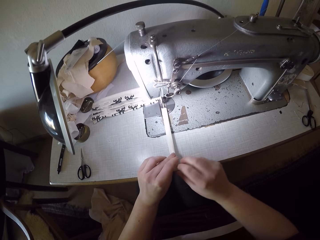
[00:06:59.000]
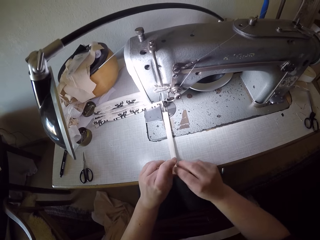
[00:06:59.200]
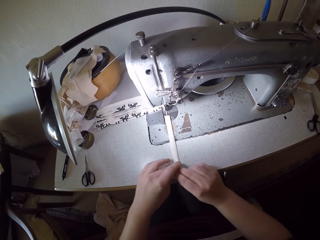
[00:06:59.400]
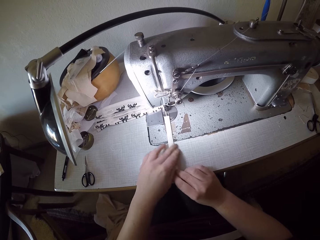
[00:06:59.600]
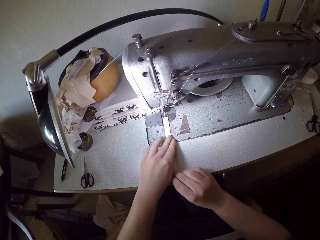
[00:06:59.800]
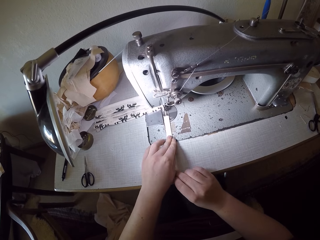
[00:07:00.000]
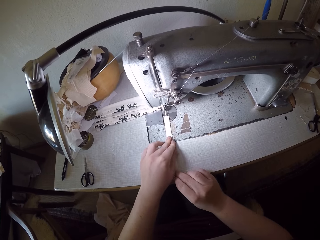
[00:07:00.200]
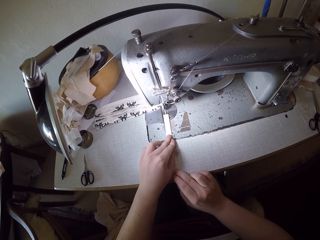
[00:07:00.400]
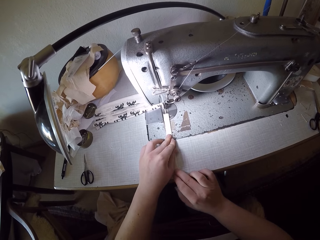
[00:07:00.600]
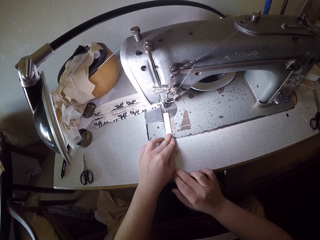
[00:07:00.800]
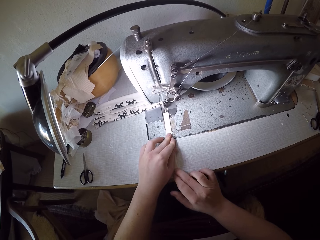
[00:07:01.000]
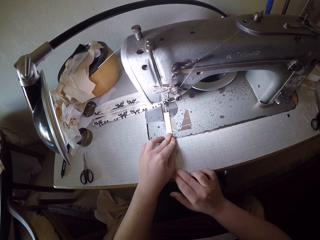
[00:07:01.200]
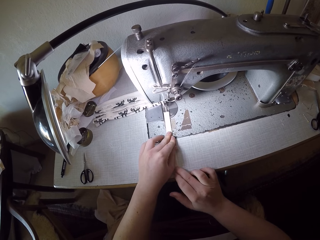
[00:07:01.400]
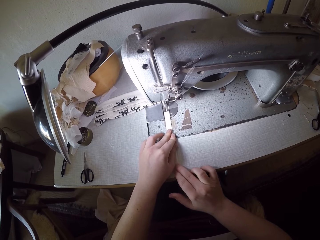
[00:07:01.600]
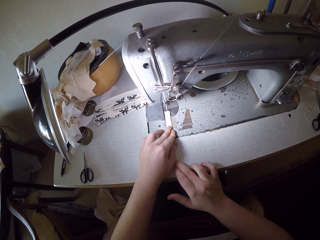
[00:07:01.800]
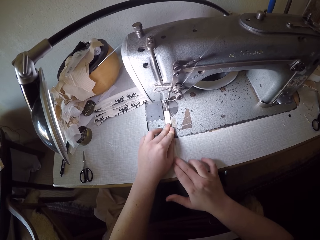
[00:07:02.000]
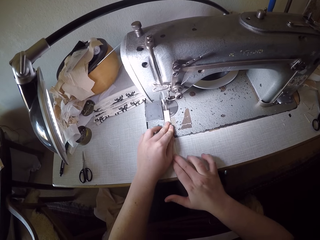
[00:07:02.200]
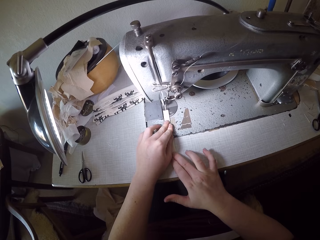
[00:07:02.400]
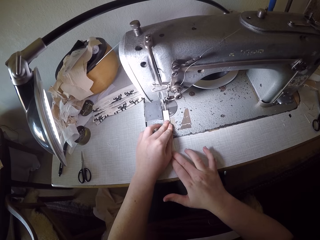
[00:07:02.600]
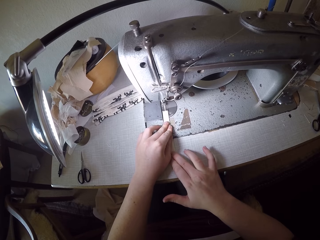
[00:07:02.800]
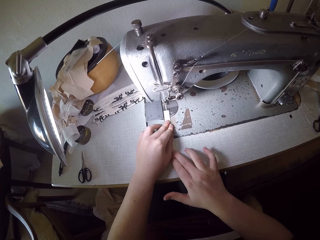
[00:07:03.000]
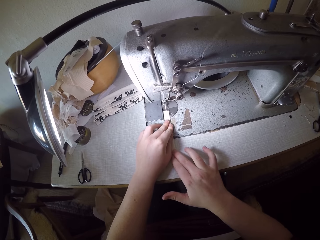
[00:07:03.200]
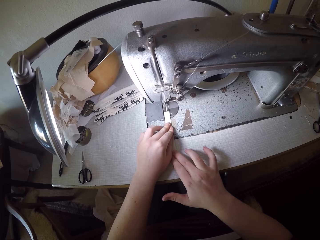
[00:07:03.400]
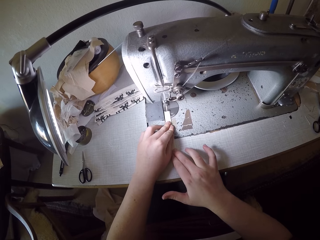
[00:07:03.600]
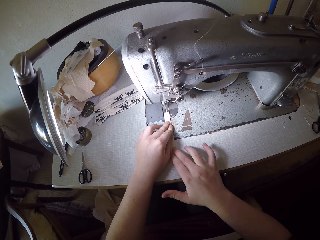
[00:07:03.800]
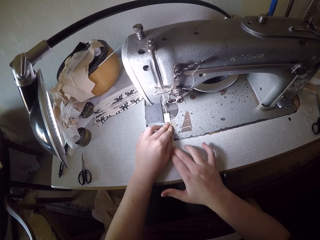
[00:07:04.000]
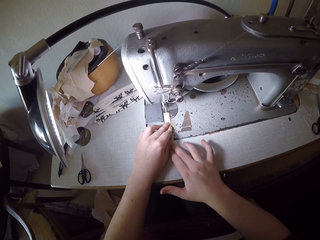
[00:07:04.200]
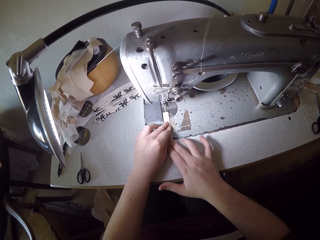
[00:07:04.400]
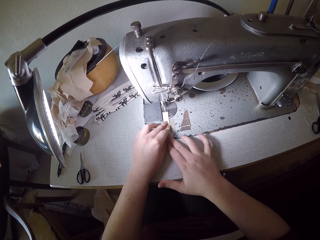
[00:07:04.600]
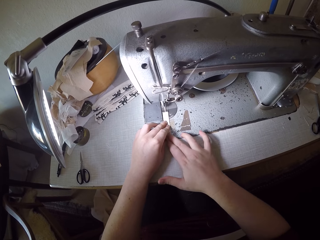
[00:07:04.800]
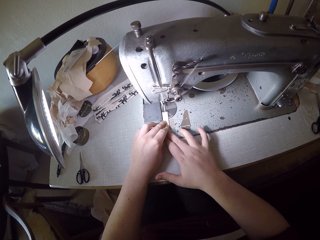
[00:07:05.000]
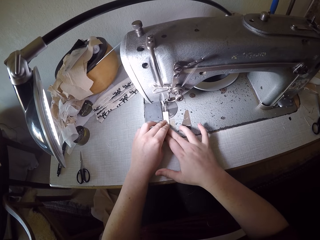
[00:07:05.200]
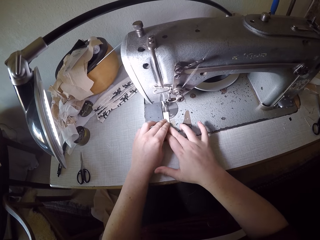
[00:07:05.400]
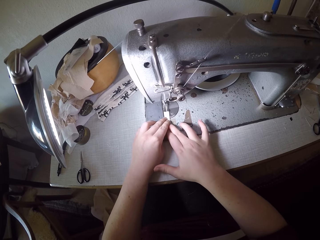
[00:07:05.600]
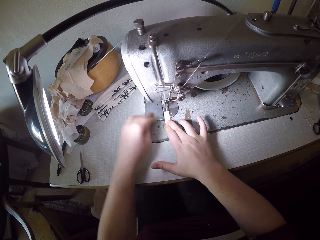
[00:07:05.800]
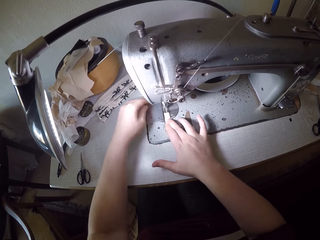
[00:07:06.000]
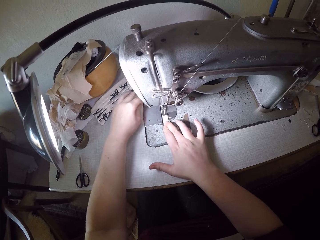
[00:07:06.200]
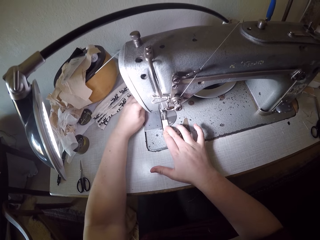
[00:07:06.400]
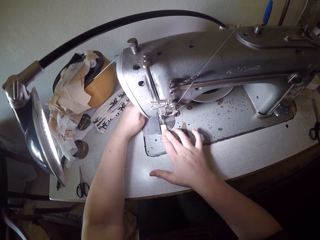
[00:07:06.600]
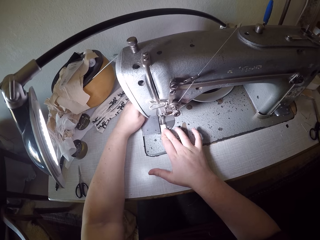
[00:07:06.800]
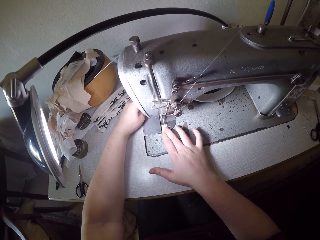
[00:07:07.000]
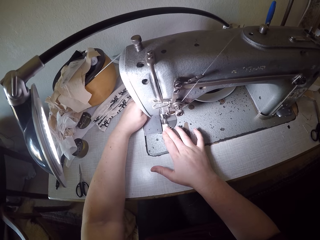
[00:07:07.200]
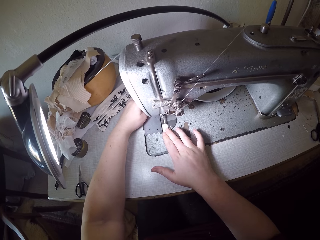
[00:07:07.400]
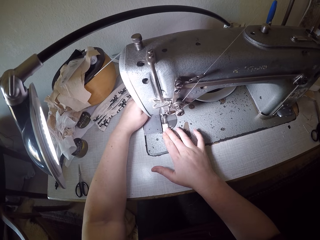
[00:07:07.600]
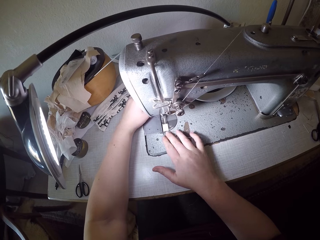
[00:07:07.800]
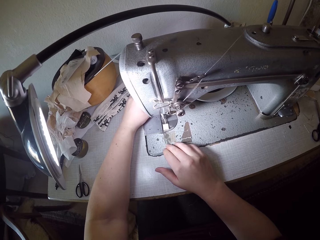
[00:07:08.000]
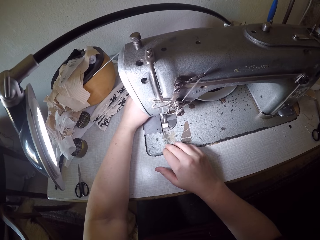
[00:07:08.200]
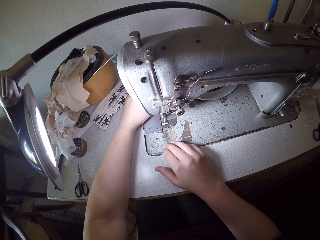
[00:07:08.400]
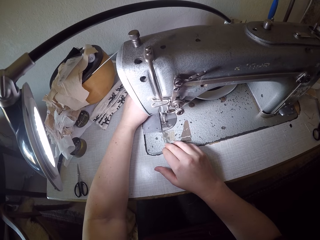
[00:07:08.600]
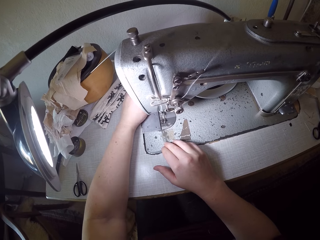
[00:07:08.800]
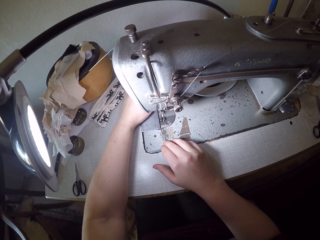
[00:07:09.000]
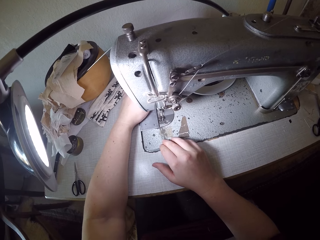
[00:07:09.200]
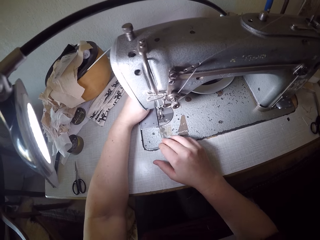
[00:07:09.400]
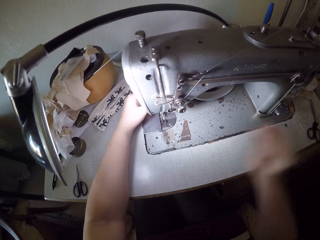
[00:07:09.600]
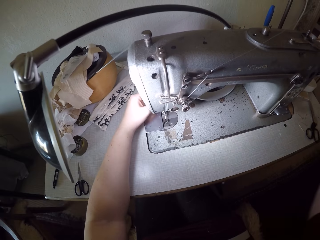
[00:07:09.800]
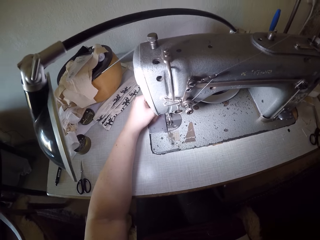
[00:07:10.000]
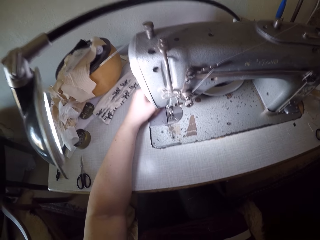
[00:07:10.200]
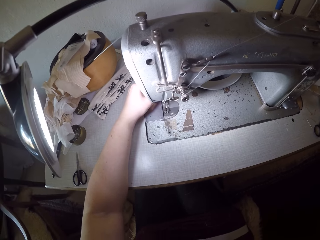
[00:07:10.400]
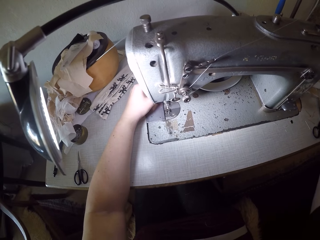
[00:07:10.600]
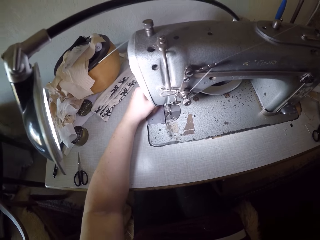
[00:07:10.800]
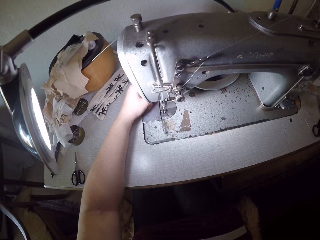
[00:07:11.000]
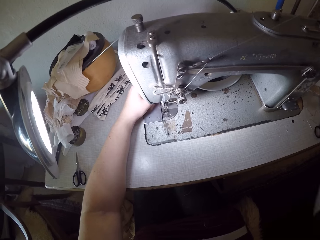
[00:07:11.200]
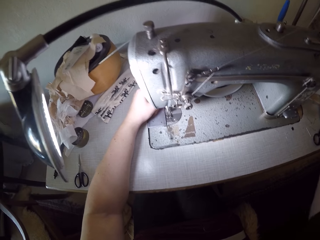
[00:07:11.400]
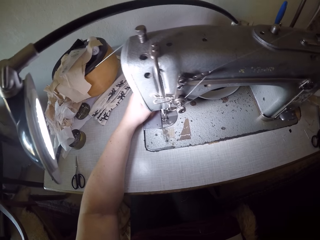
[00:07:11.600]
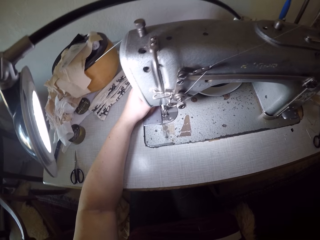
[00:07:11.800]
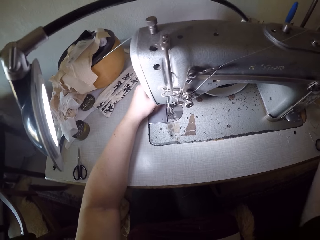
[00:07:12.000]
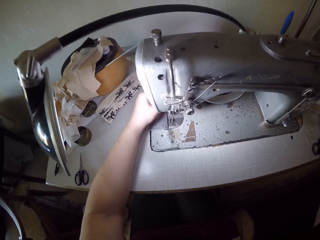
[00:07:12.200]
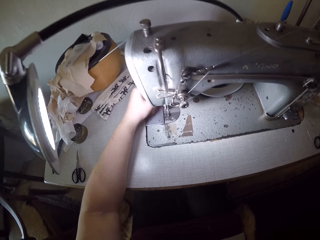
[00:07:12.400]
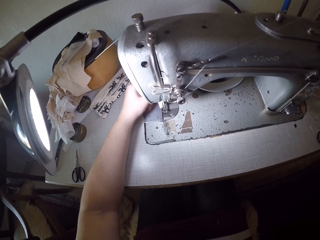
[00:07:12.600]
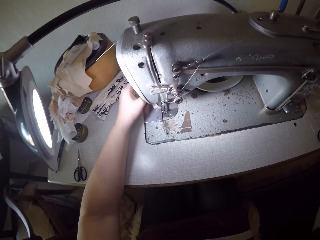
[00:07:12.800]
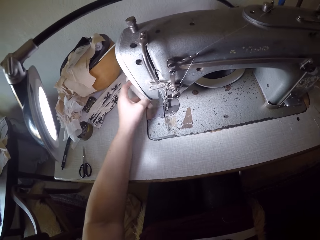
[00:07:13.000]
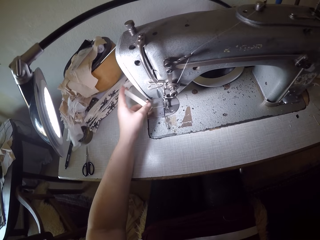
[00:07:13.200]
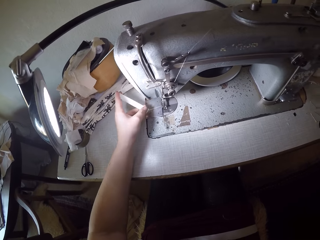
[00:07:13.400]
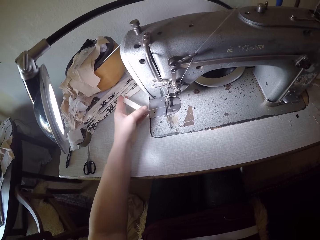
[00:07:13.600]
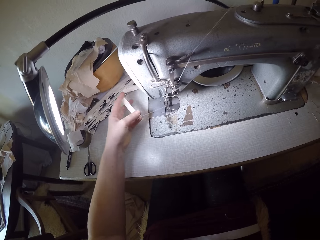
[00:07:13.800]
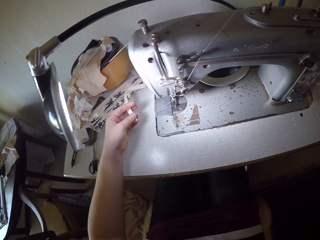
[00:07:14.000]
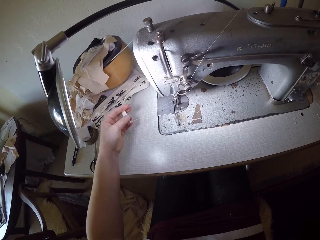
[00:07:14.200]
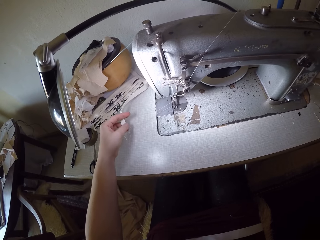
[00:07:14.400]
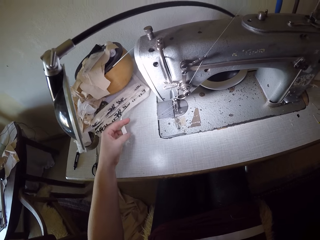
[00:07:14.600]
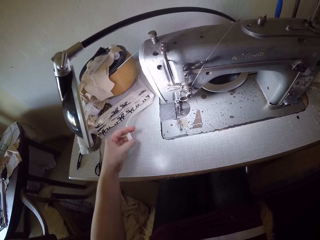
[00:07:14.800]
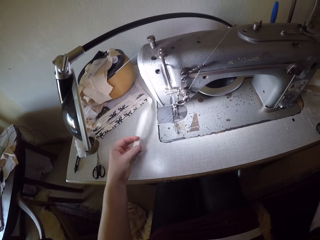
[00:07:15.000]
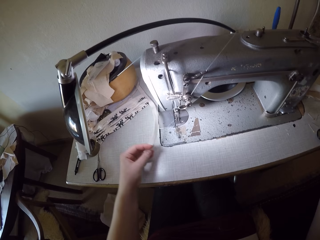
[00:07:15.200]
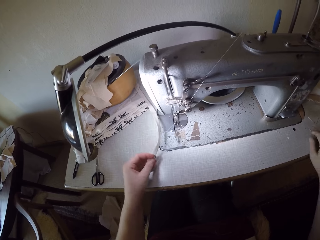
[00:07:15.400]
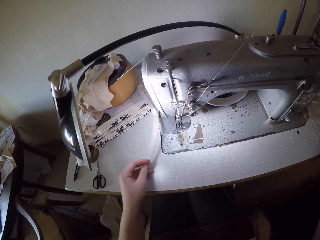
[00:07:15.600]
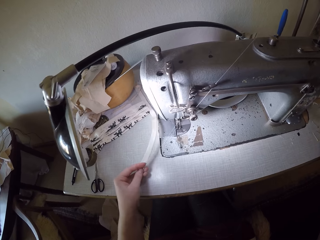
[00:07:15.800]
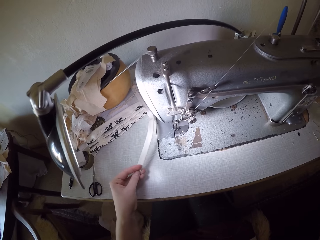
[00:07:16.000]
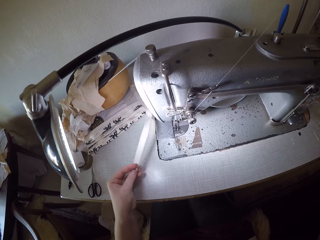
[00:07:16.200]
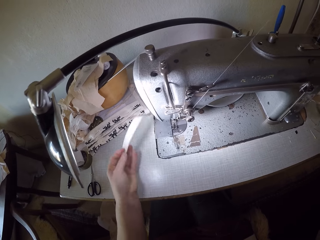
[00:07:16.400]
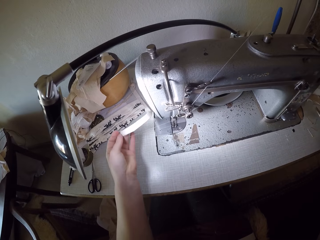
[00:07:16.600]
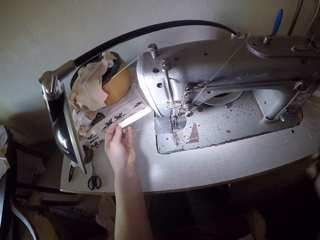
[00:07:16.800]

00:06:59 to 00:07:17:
The camera wearer moves her left hand back upwards on the piece of cloth. She continues to sew the piece of cloth. She moves her left hand to the other piece of cloth that has already been sewn. She takes her right hand off the piece of cloth as it goes through the sewing machine. She moves the cloth with her left hand. She turns the hand wheel of the sewing machine with her right hand. She pulls out the piece of cloth with thread from the presser foot and needle of the sewing machine with her left hand. She picks up scissors on the sewing machine with her right hand.
